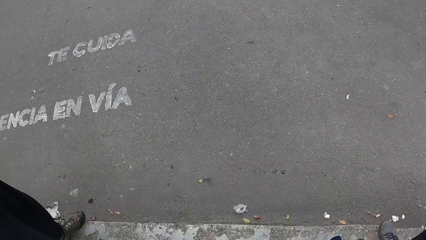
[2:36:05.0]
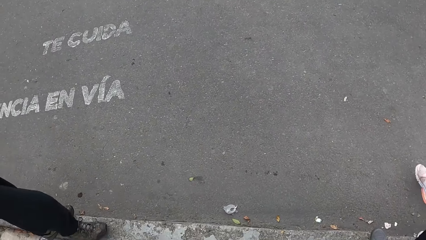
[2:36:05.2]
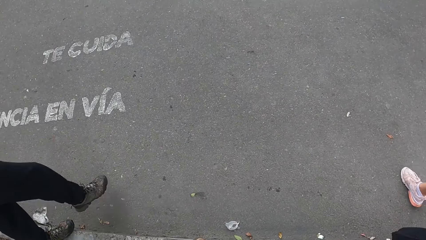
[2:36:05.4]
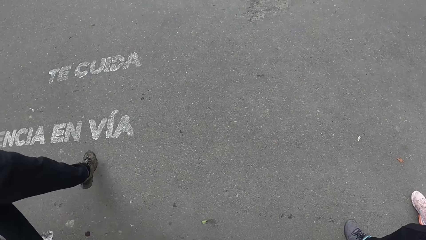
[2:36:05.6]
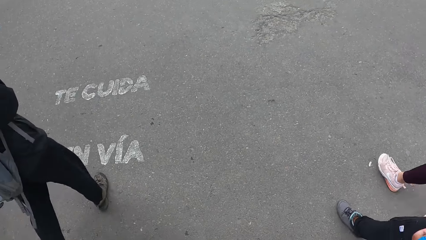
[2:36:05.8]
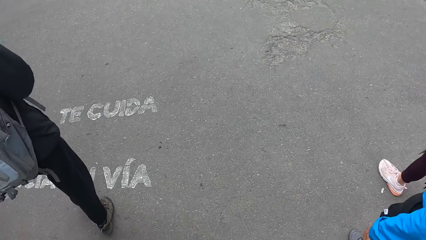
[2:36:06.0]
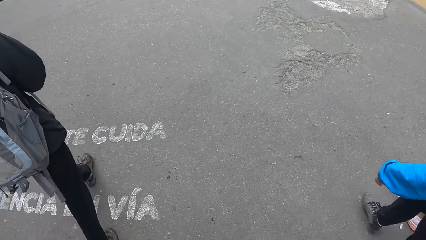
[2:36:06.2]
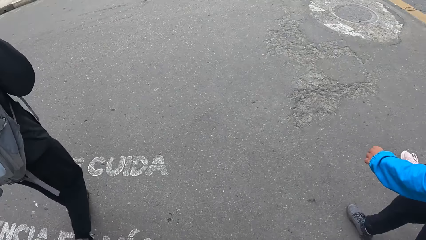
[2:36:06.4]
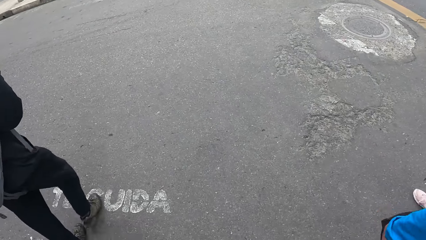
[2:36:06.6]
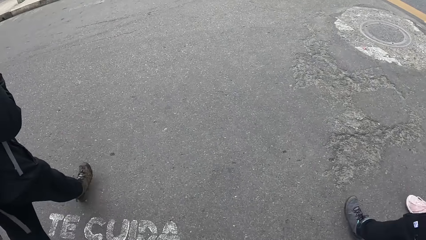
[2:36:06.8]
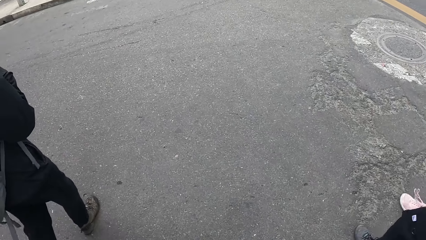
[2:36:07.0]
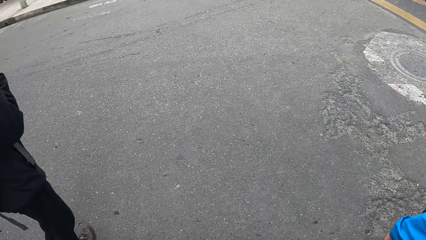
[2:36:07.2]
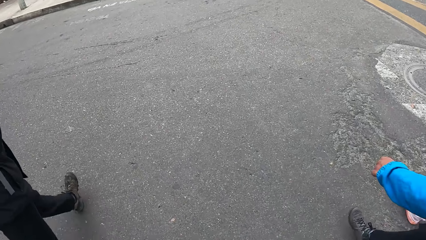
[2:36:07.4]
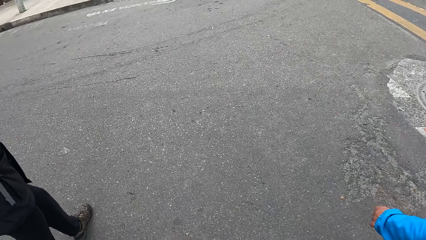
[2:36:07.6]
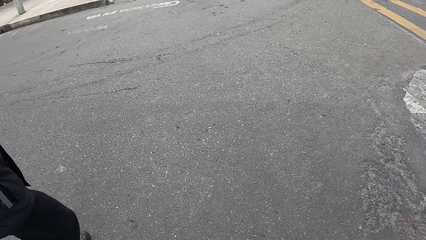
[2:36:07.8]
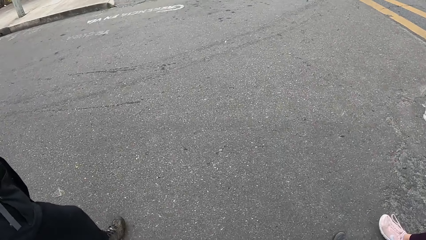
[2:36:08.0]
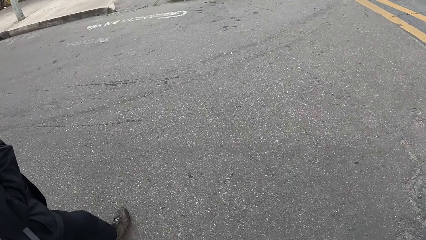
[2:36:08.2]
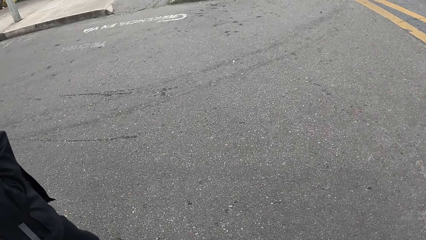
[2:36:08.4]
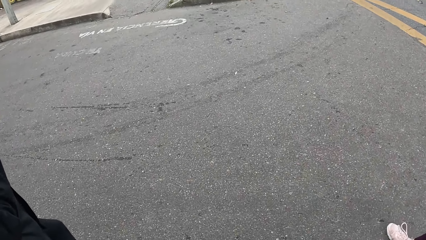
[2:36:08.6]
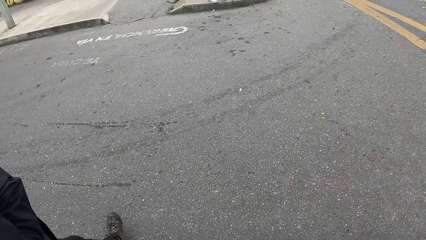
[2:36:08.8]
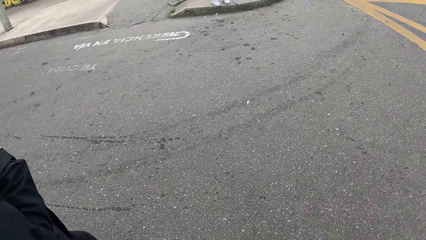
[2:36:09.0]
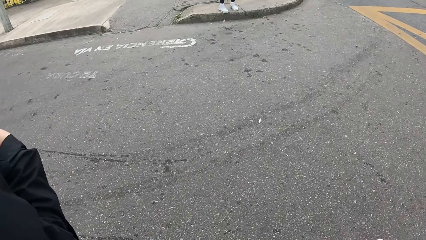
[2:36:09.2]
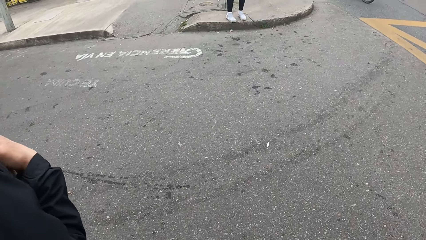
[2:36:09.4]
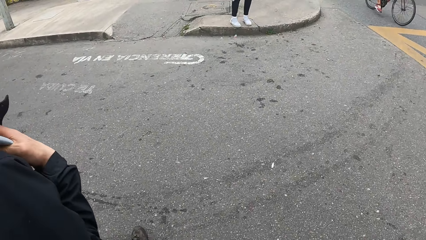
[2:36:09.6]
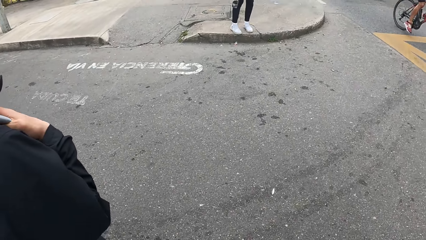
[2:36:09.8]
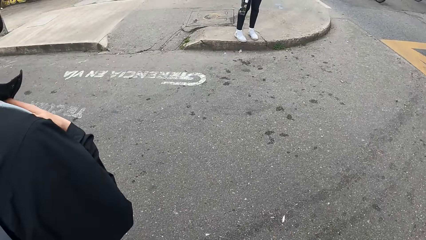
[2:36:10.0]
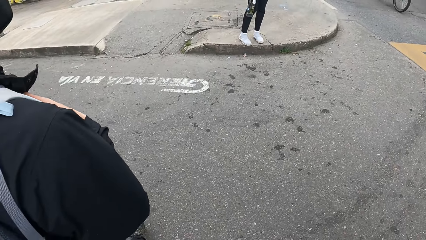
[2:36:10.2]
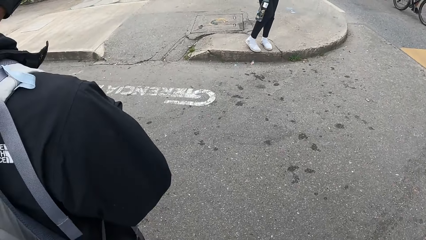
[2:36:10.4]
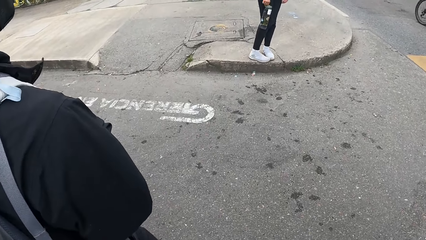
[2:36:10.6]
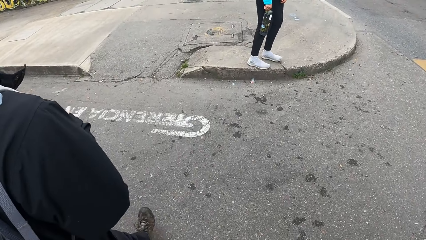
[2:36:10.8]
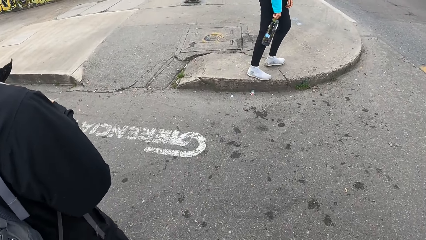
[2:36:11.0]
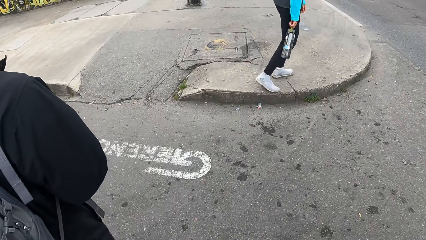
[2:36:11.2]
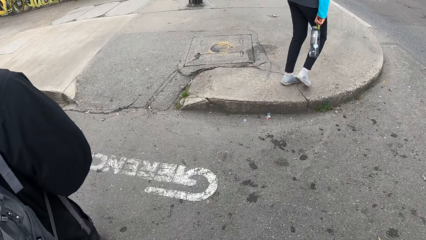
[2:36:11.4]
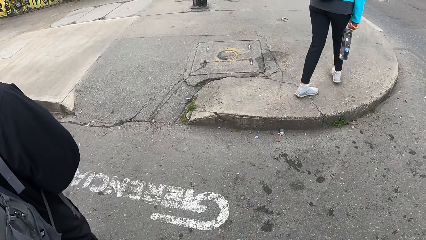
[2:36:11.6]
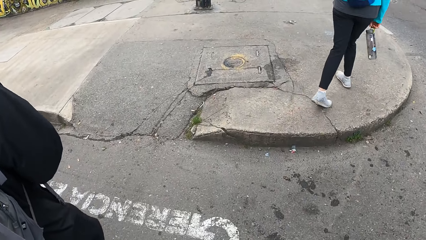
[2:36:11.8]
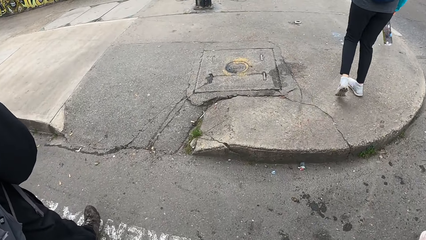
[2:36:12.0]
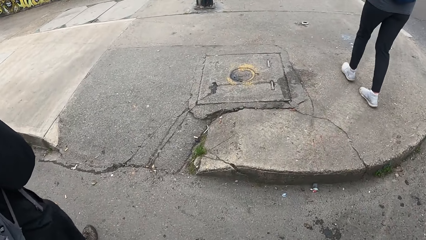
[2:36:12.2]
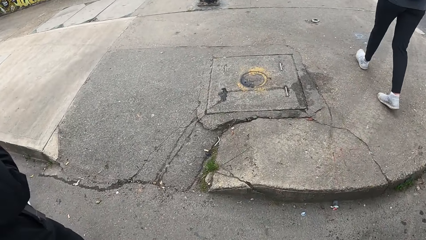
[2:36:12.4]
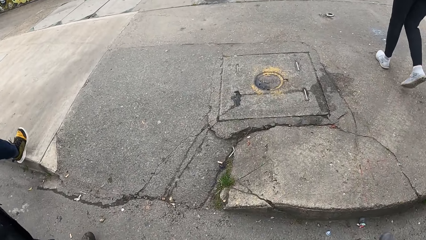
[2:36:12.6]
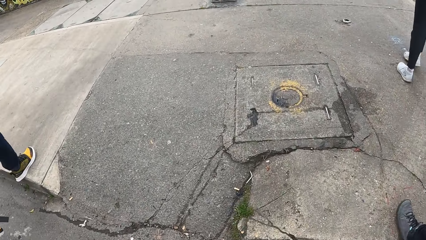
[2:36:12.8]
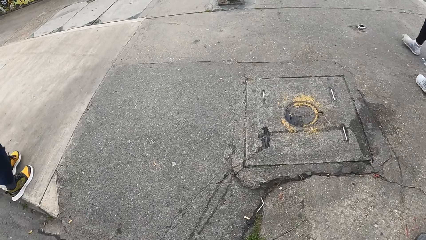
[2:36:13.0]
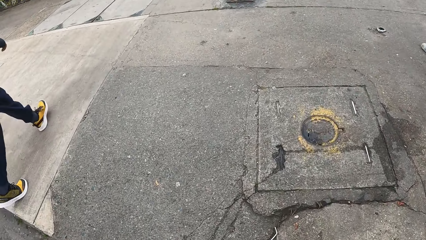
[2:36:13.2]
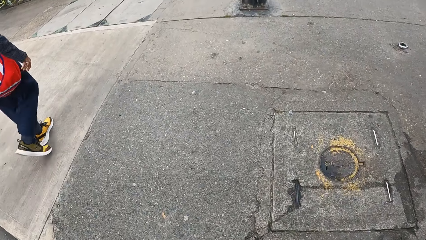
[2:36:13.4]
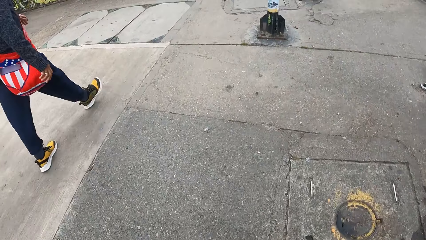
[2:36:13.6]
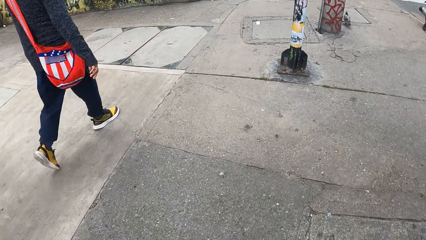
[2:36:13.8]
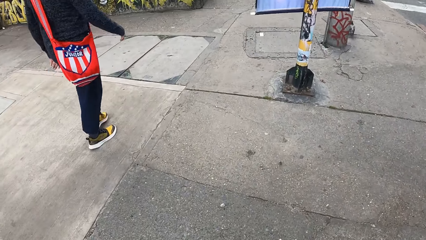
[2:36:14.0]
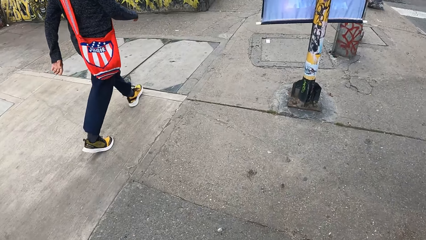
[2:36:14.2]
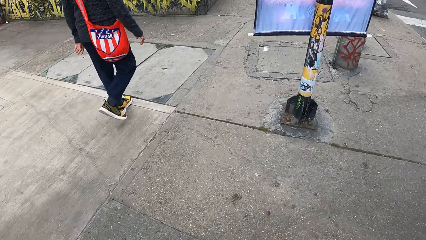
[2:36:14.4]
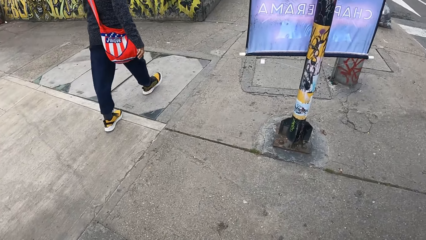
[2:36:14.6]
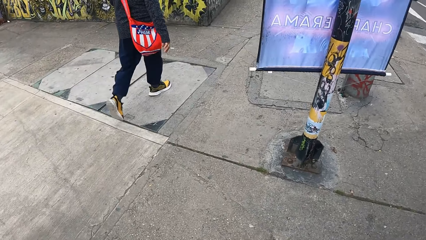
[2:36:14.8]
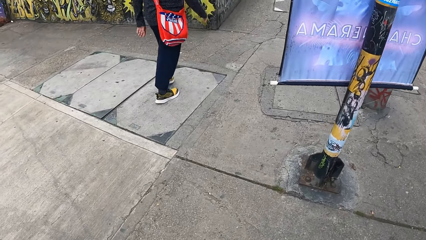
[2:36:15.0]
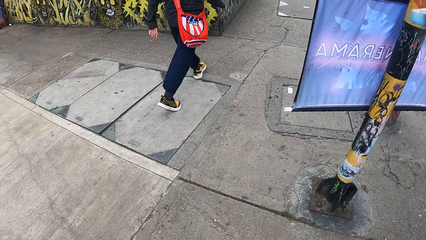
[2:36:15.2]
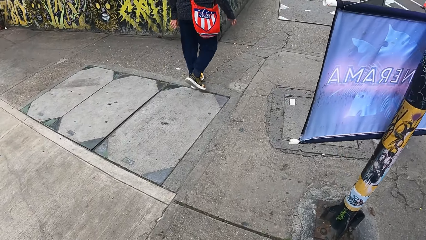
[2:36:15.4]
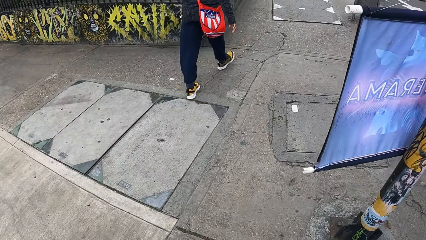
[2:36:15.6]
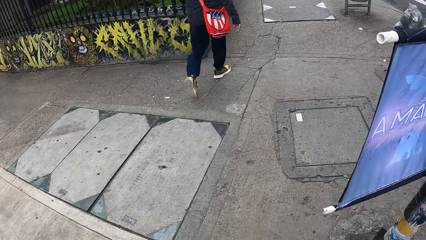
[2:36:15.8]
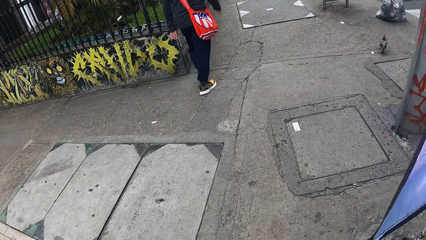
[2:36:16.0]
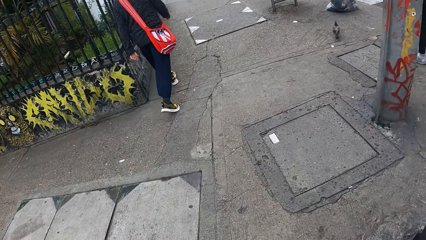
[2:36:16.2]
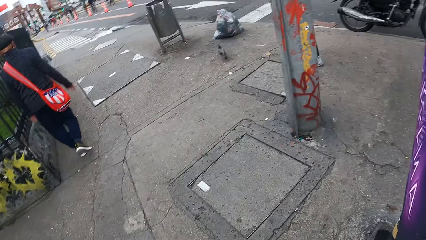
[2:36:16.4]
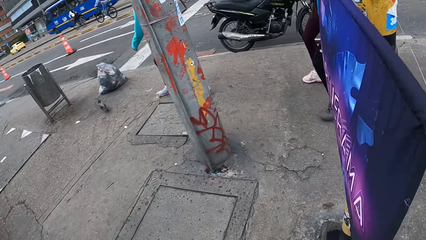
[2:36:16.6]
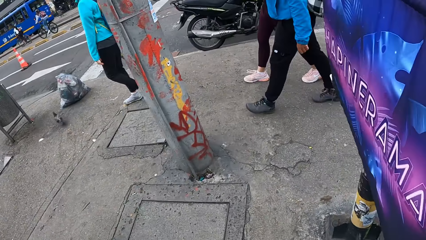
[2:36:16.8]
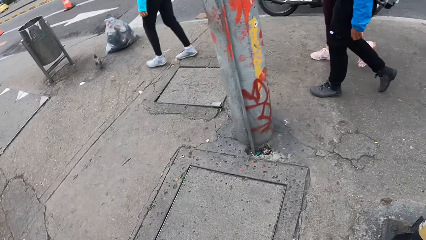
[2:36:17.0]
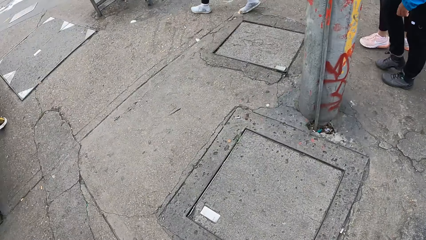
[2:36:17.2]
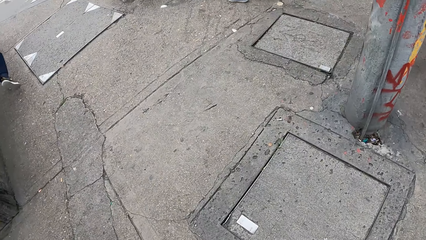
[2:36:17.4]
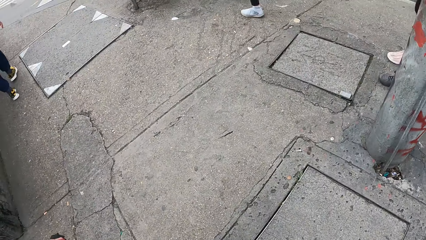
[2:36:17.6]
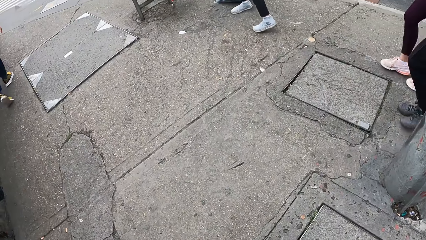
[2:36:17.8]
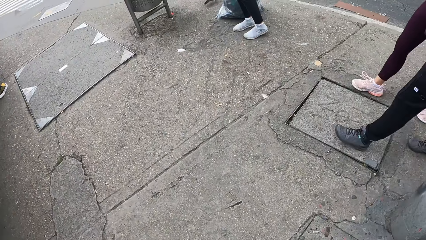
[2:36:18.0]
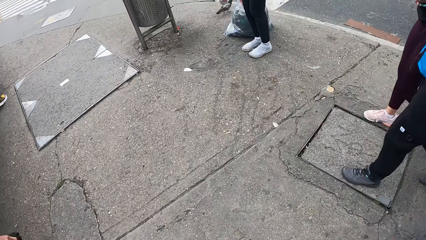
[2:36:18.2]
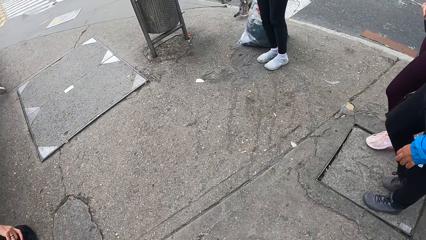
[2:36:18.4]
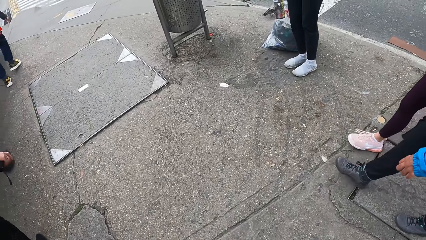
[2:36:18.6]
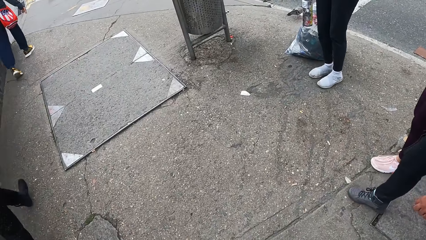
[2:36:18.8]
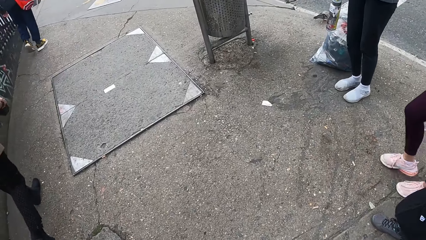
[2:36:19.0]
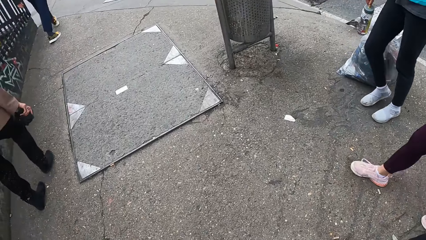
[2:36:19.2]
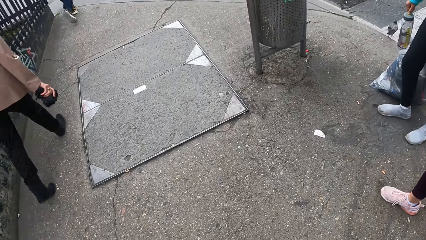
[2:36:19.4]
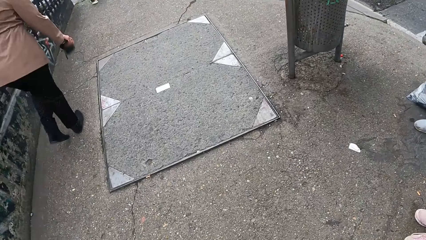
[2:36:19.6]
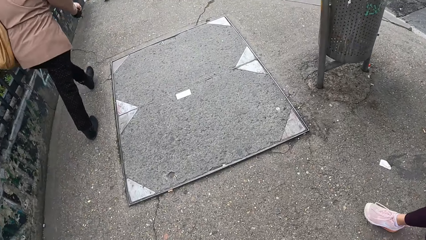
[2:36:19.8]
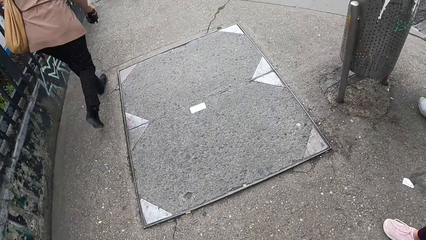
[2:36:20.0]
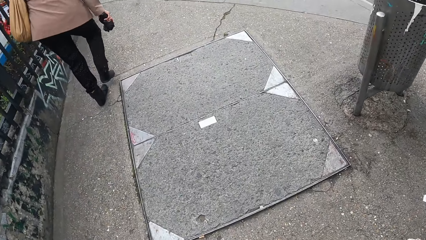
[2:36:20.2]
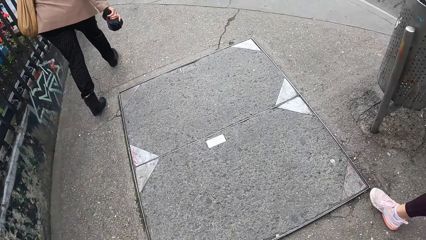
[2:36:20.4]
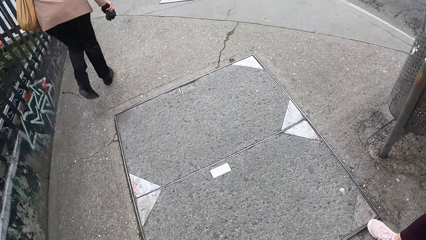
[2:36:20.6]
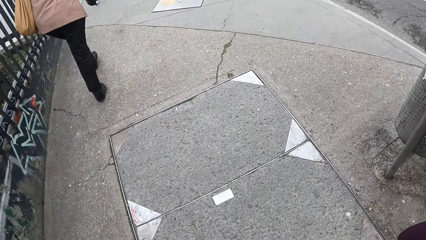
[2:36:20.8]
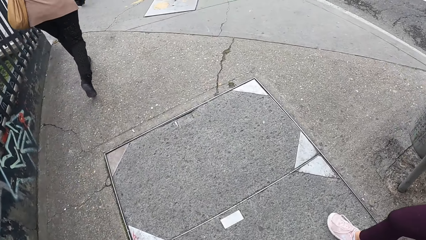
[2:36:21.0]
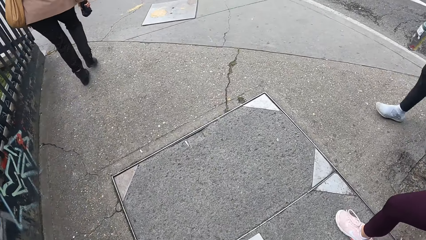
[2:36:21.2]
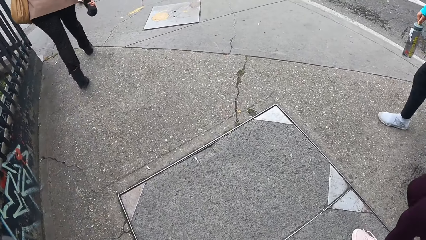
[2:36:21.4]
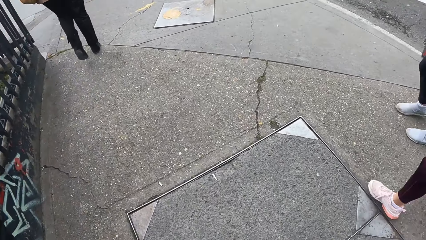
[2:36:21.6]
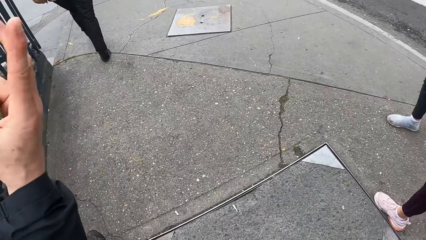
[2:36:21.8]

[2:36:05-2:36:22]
A man crosses a road with the camera wearer, a woman and another woman. A person walks on the road with the camera wearer, another person and a third person. A third woman walks down a sidewalk. A fourth person walks on the sidewalk. The camera wearer walks down the sidewalk with the man, the first woman, and the other woman. A fifth person walks on the sidewalk. A sixth person walks on the sidewalk.
